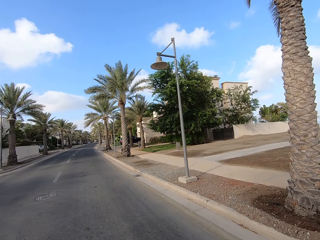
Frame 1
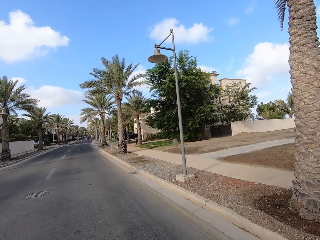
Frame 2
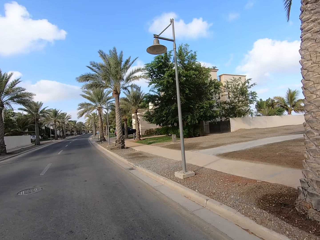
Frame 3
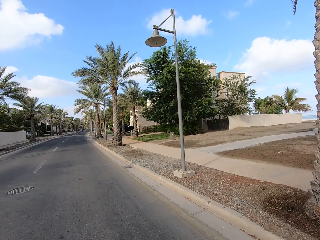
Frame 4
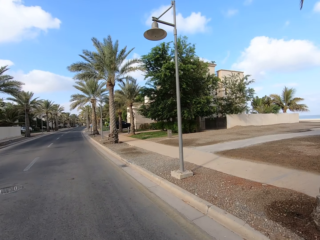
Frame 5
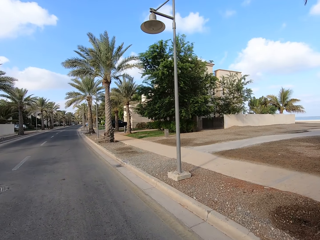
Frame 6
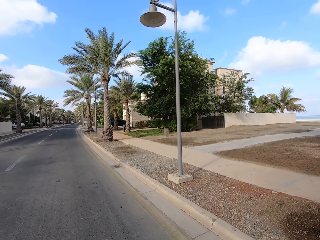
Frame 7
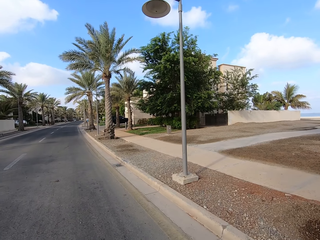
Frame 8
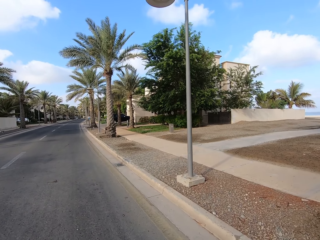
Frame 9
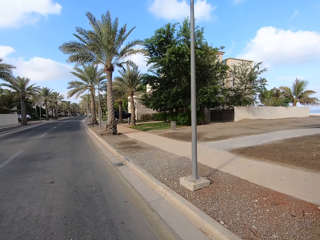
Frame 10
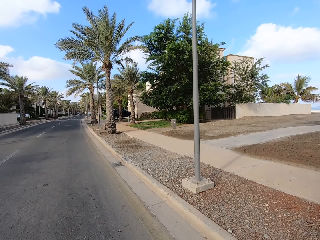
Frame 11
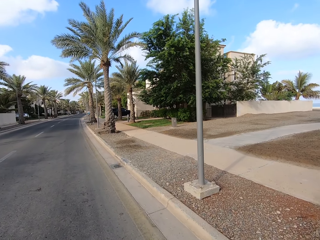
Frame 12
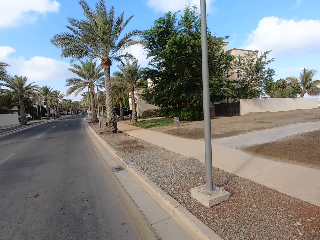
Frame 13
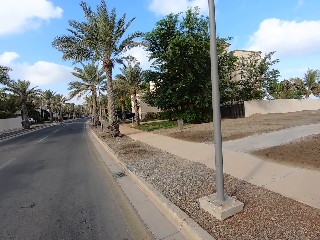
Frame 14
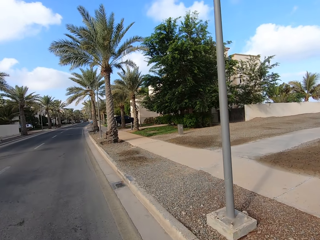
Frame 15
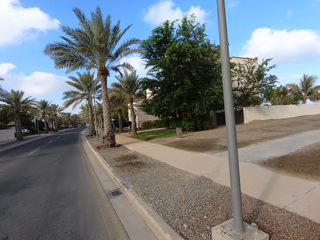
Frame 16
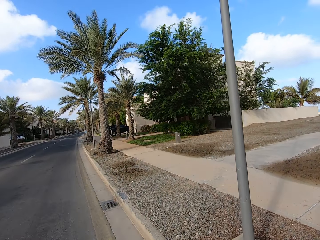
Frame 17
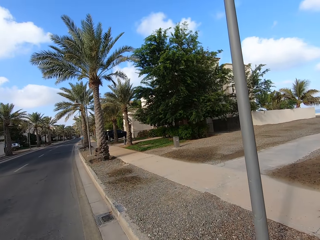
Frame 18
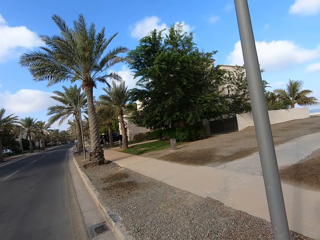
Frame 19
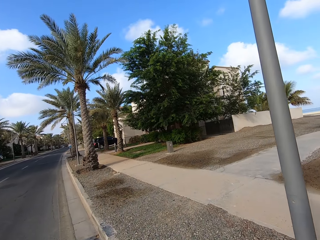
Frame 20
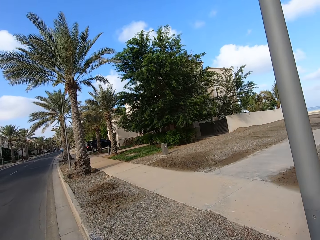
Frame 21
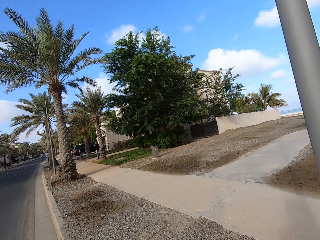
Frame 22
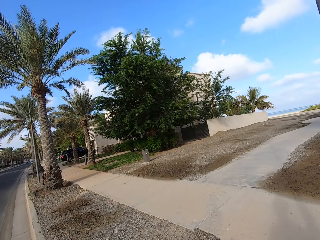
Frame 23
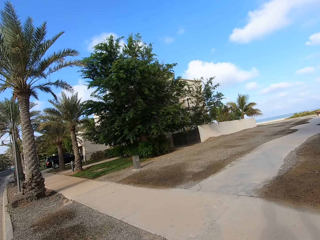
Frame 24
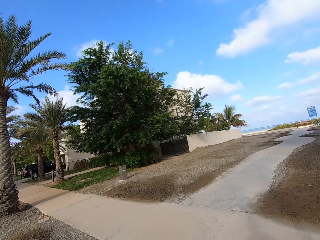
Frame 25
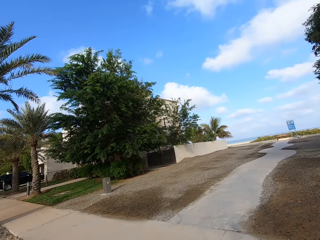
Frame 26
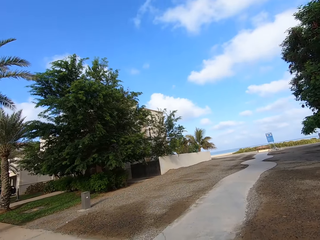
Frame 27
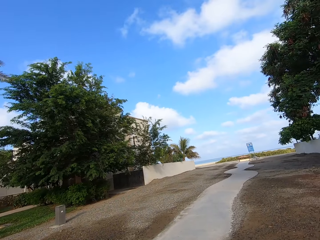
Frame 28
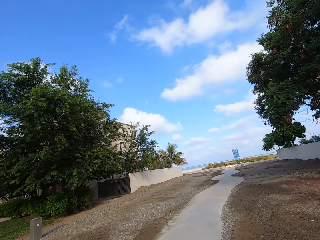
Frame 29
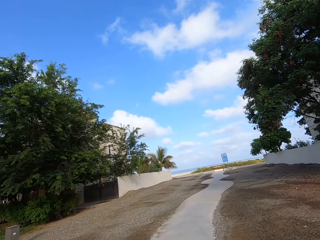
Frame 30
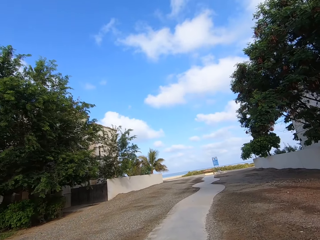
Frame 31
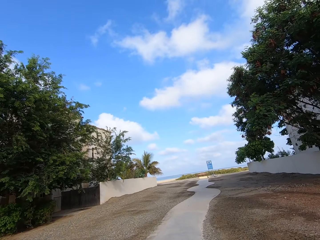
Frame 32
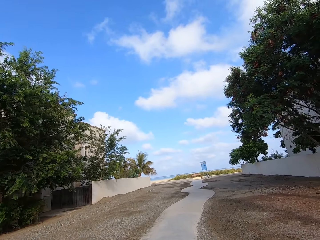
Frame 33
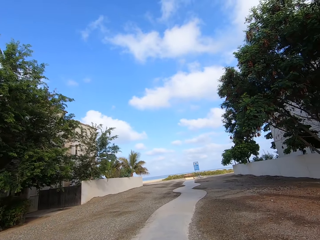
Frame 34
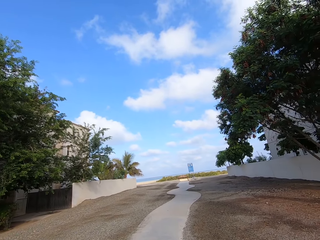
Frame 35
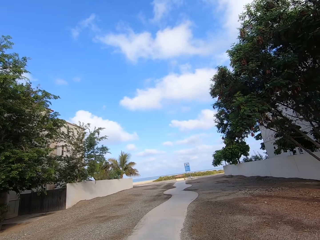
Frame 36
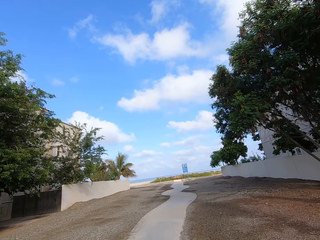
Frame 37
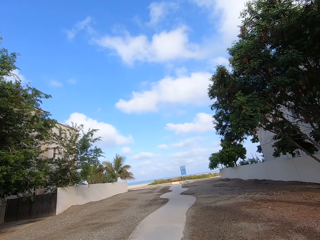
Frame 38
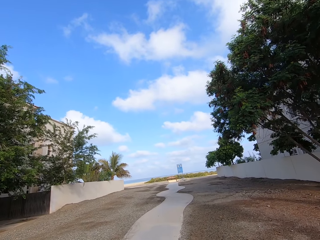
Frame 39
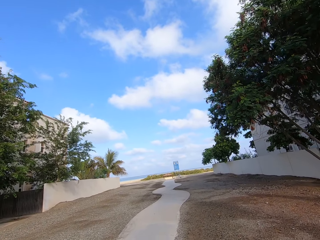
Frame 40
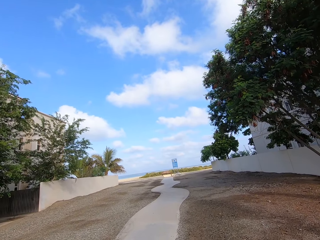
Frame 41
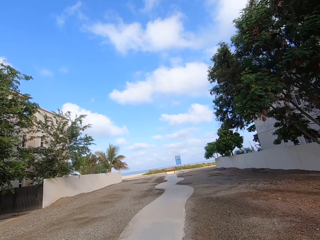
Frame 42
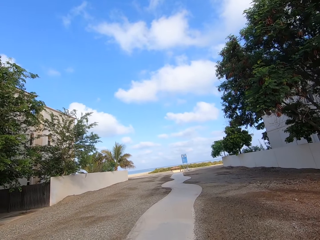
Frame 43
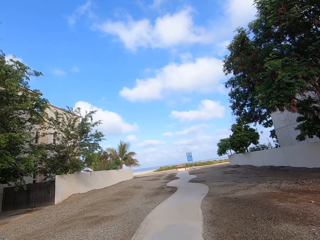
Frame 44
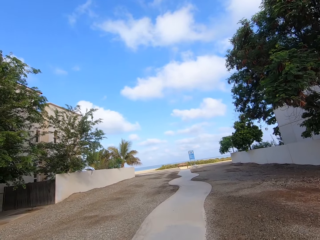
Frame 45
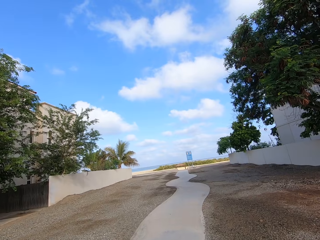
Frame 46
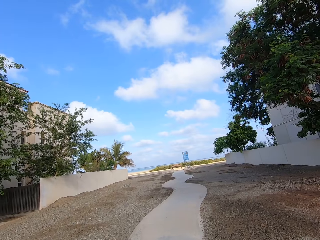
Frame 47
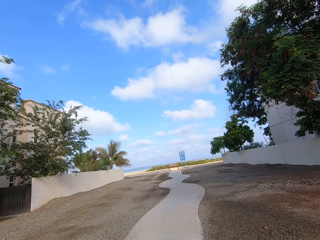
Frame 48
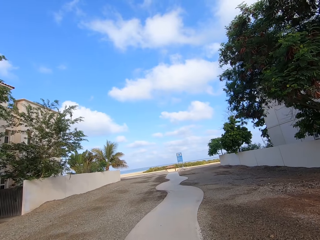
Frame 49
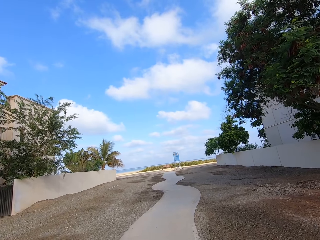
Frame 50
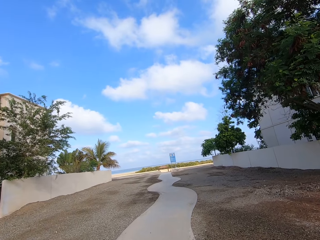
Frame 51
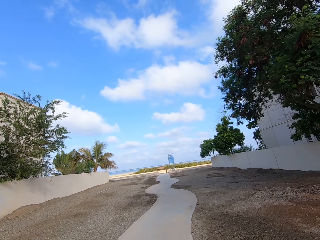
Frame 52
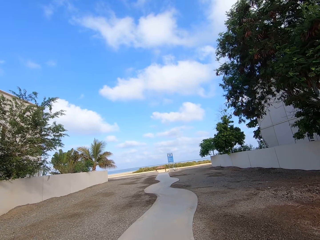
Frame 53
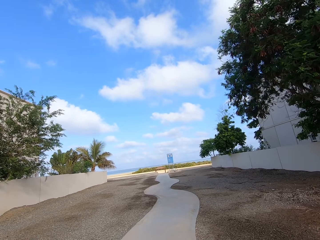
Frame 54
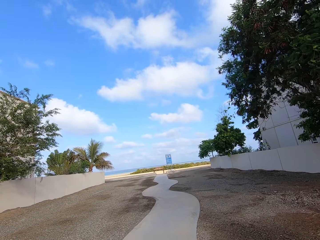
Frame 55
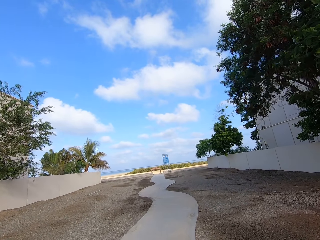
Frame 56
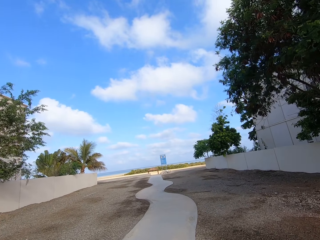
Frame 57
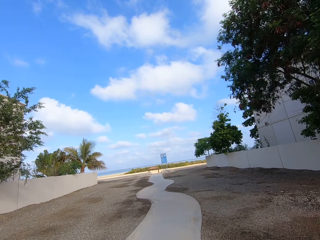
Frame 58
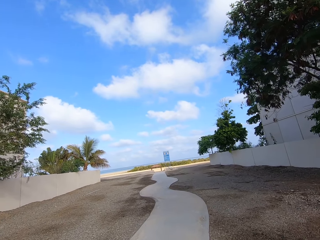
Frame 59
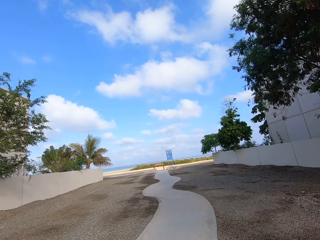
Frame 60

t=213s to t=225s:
The camera wearer walks on the pedestrian walk.

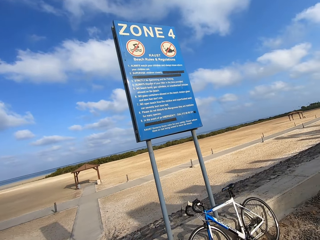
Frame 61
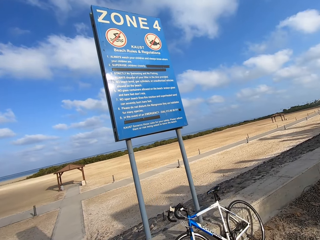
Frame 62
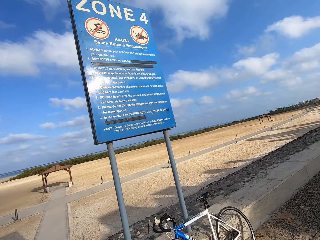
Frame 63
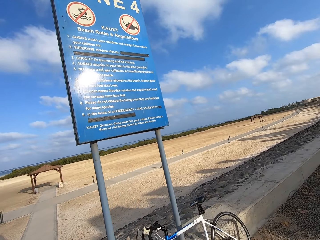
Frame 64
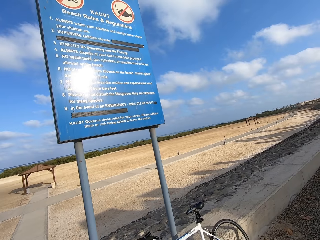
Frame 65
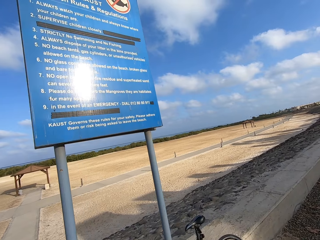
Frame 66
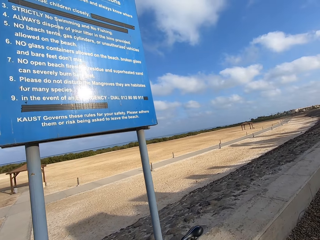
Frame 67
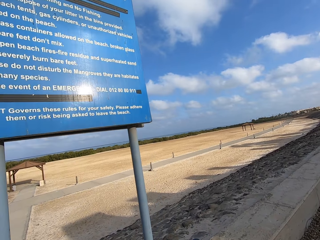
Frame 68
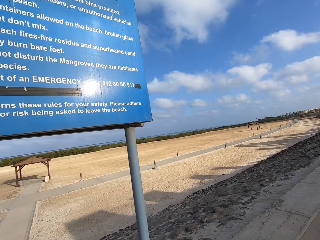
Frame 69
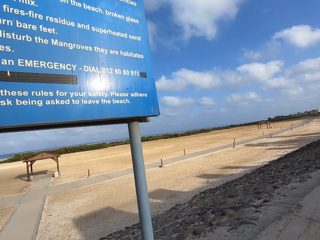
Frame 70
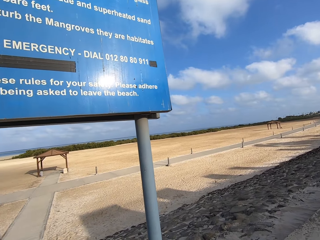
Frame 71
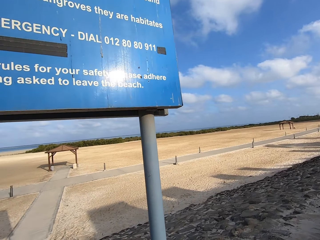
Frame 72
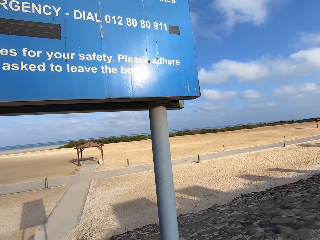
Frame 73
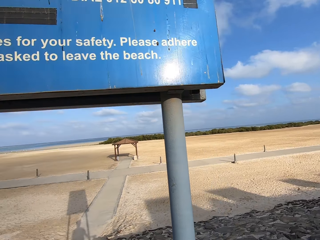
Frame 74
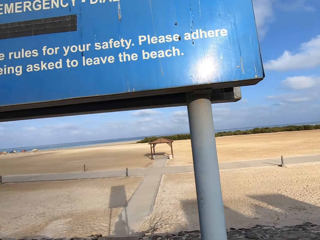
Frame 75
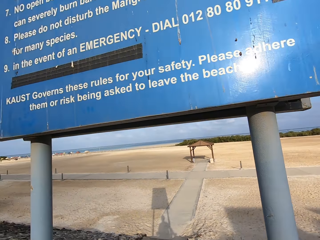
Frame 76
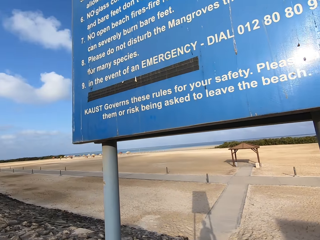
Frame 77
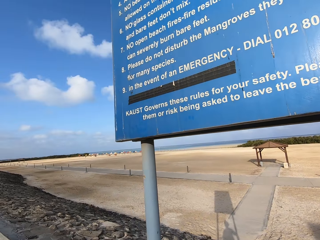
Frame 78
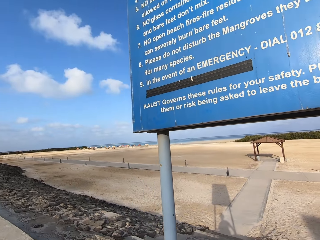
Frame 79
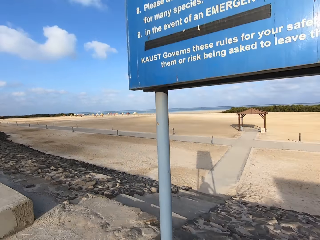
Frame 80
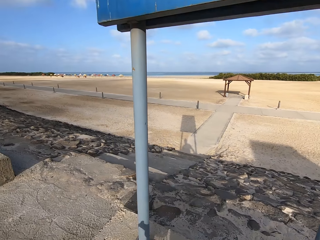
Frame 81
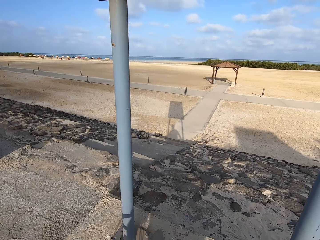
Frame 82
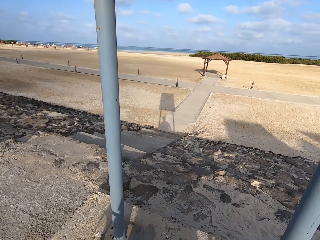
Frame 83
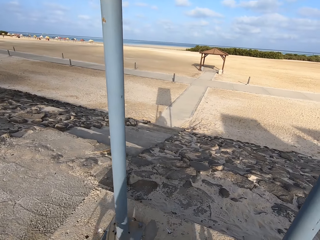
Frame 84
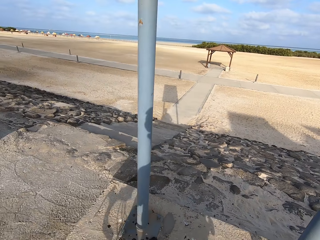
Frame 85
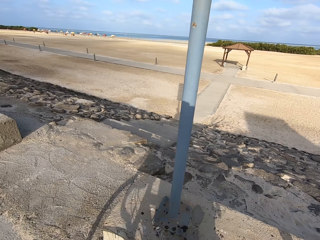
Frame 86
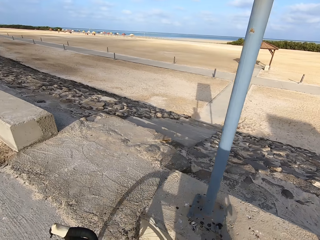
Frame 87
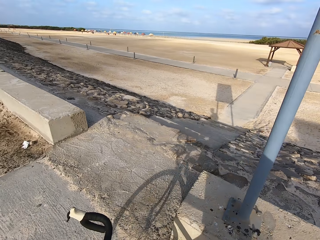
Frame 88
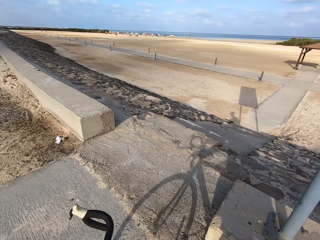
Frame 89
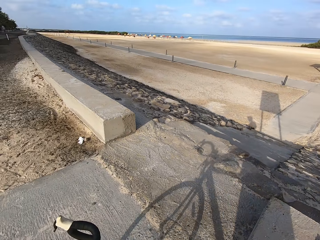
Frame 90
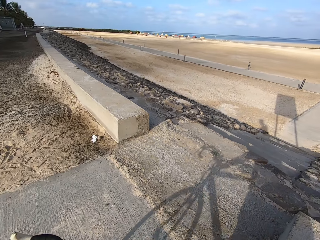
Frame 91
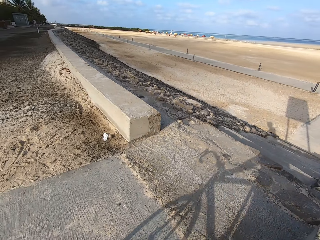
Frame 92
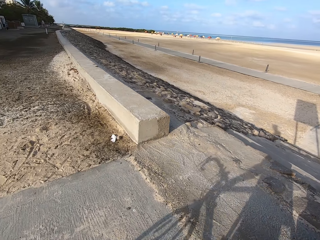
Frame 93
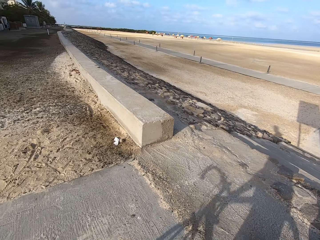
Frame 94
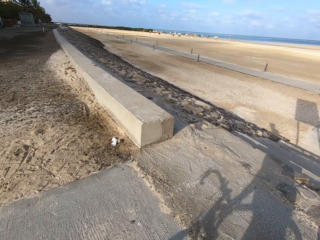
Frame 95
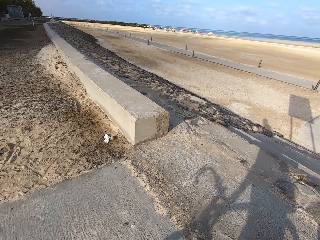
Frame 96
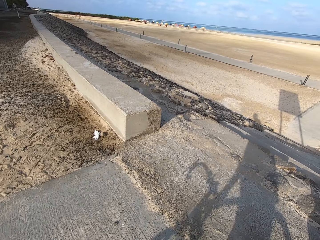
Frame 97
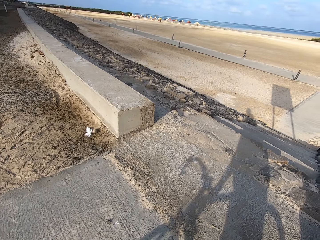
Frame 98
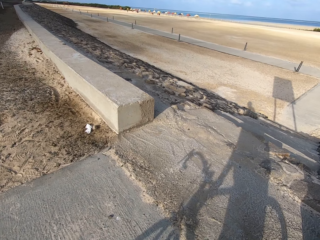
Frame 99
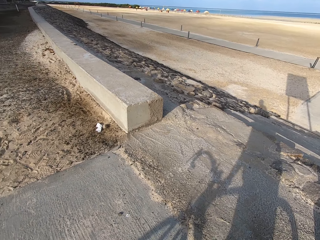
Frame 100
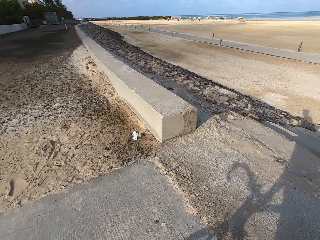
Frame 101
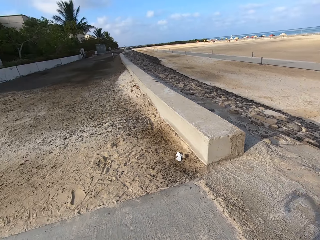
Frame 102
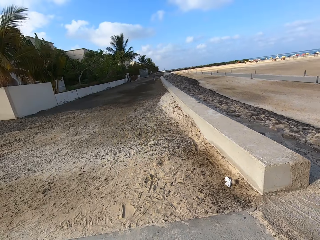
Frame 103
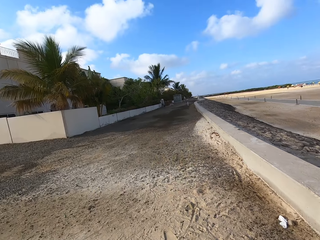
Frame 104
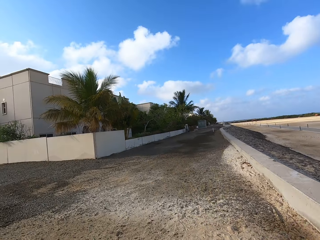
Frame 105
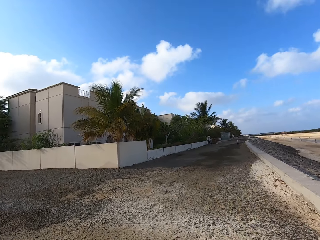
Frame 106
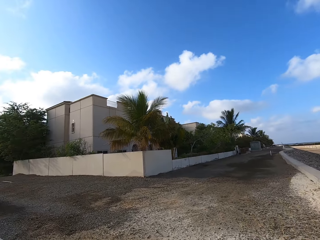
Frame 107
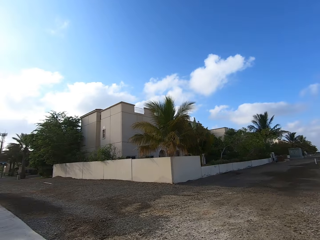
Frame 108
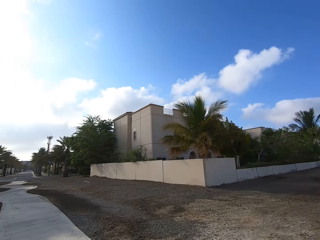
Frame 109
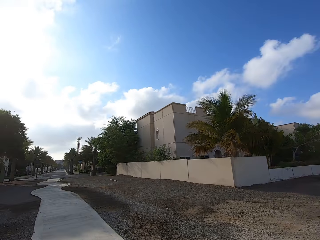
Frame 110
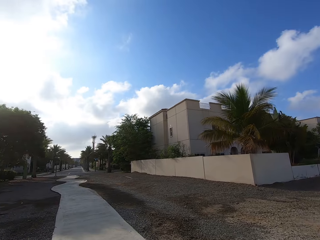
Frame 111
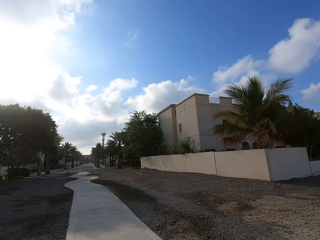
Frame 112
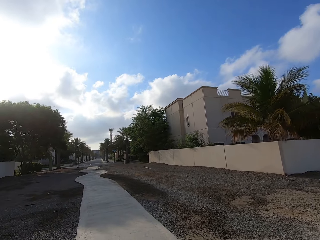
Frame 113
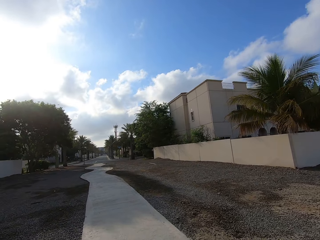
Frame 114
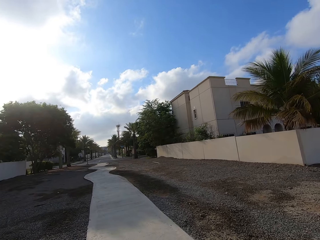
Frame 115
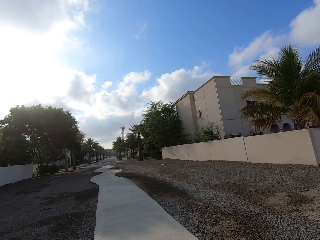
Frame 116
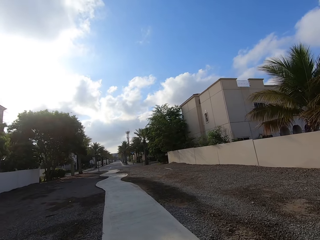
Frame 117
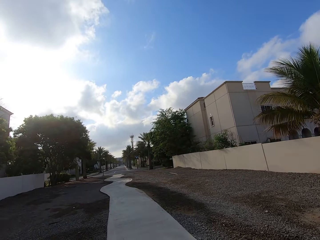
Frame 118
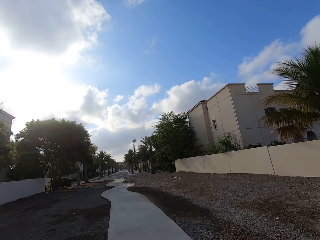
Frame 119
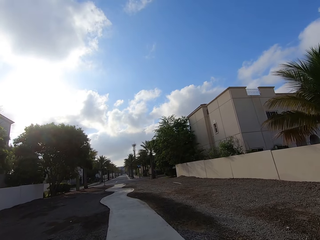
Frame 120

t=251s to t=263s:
The camera wearer picks up a bicycle. They push the bicycle. They walk on the pedestrian walk with the bicycle.
